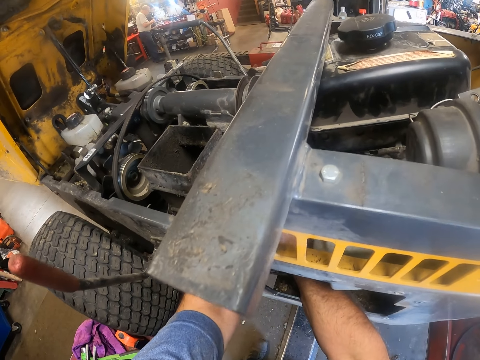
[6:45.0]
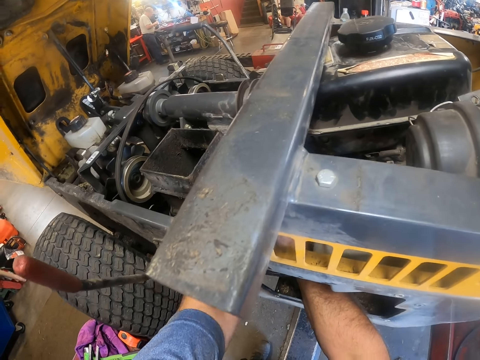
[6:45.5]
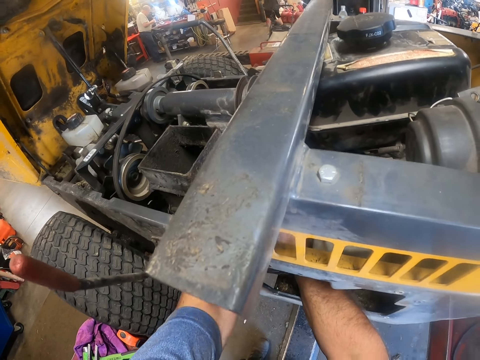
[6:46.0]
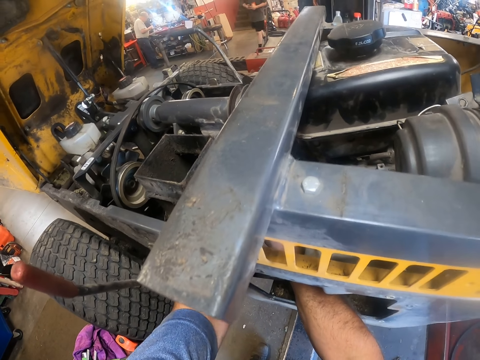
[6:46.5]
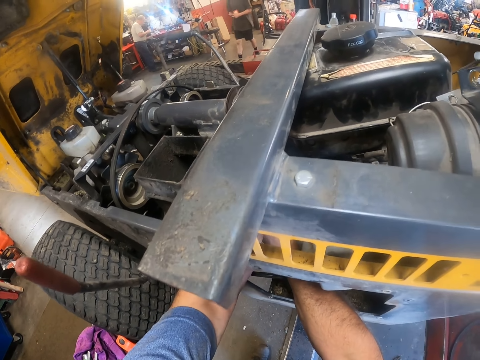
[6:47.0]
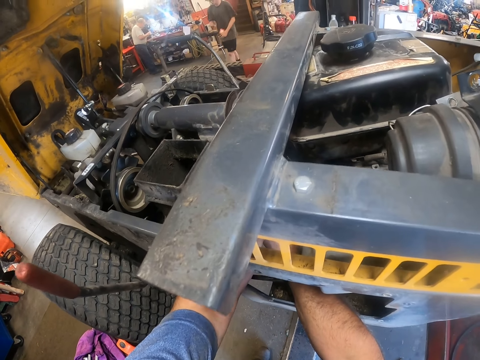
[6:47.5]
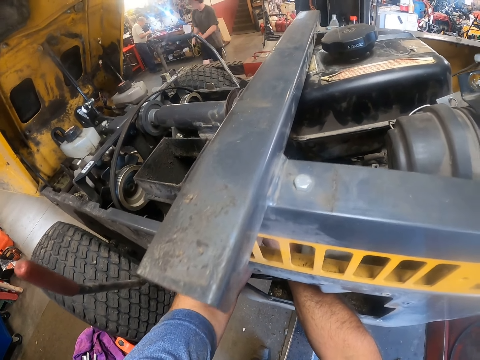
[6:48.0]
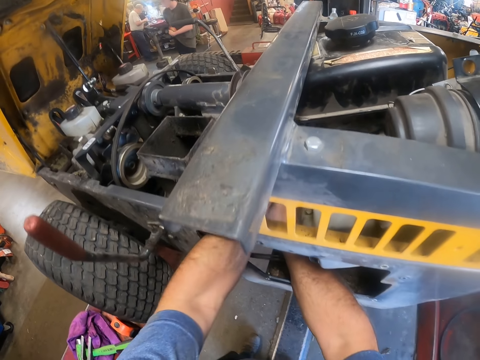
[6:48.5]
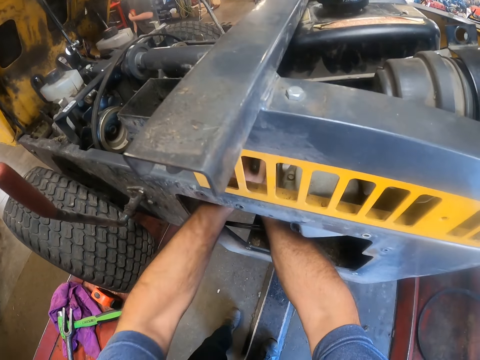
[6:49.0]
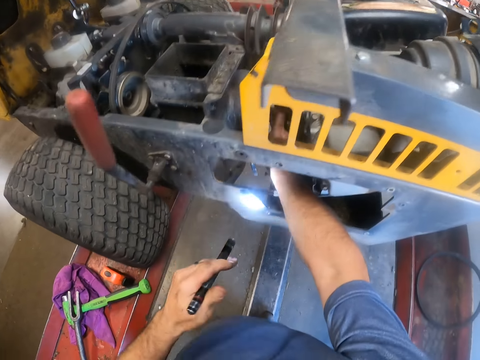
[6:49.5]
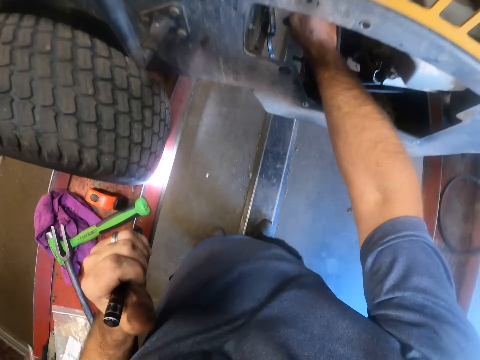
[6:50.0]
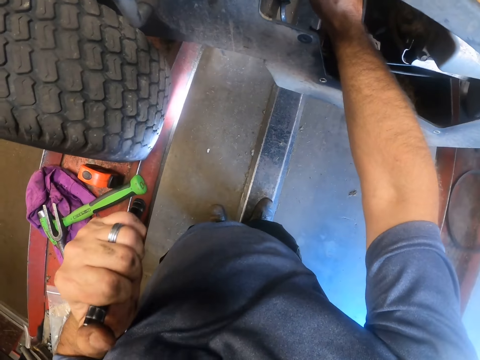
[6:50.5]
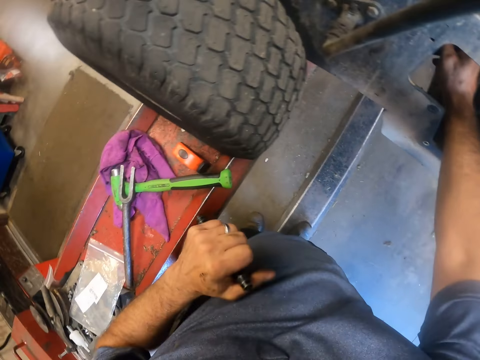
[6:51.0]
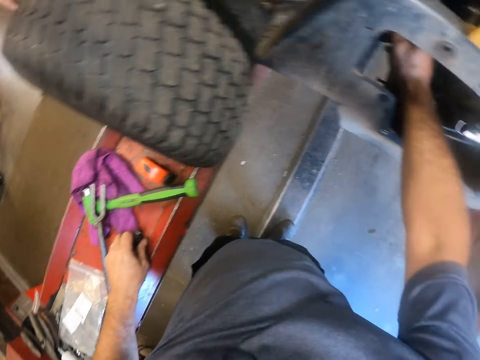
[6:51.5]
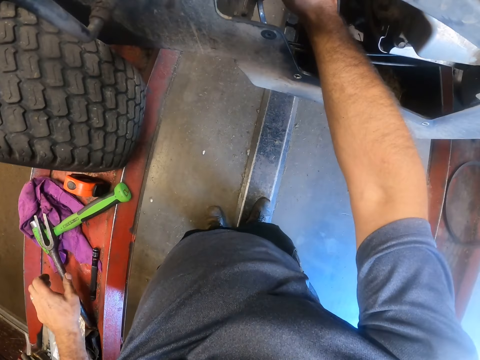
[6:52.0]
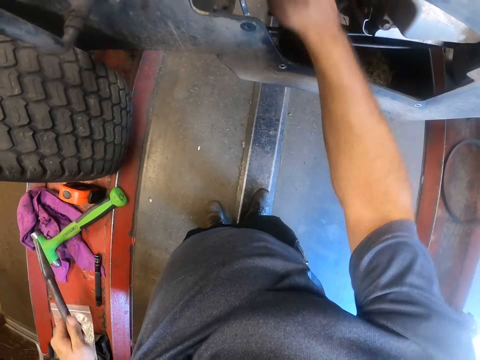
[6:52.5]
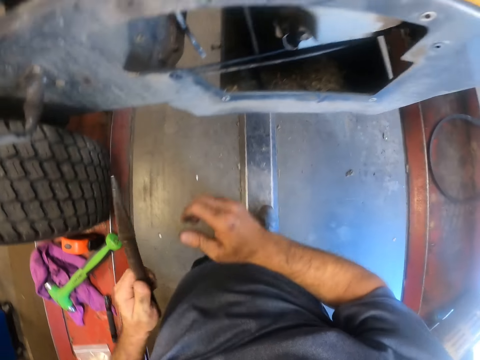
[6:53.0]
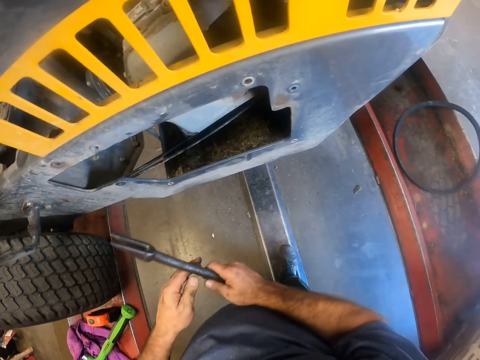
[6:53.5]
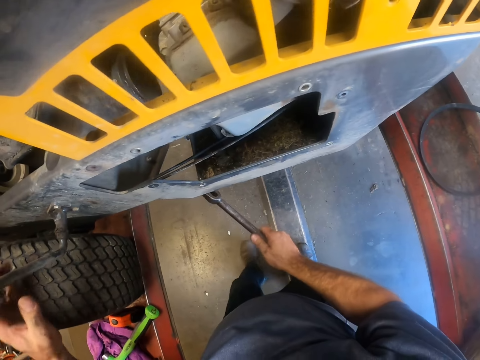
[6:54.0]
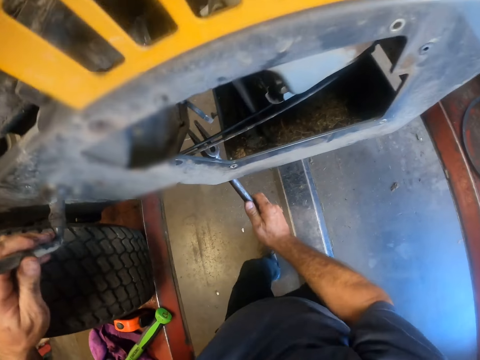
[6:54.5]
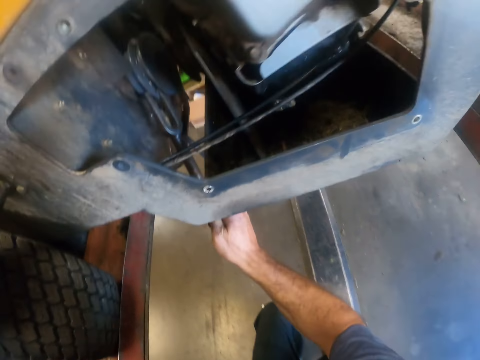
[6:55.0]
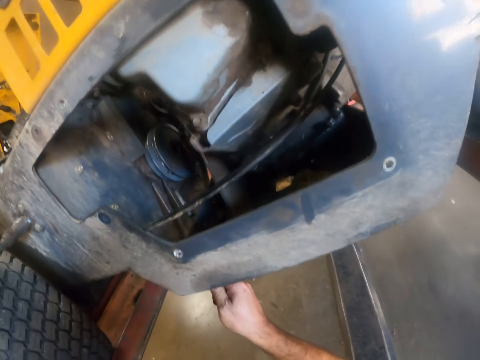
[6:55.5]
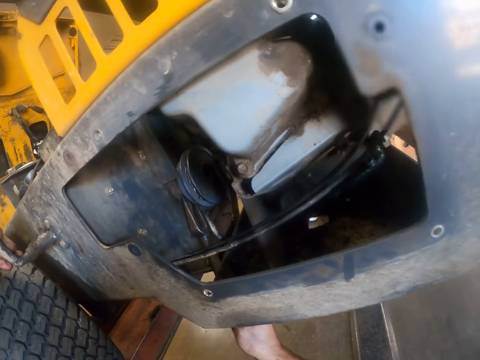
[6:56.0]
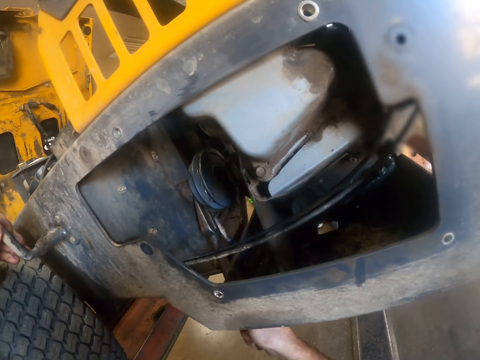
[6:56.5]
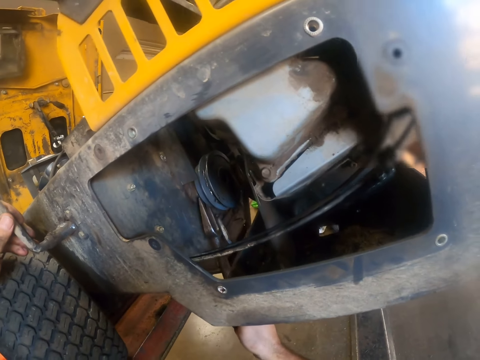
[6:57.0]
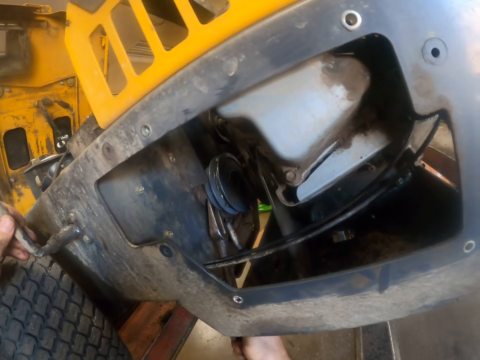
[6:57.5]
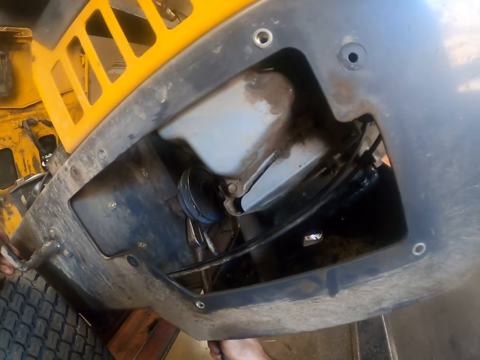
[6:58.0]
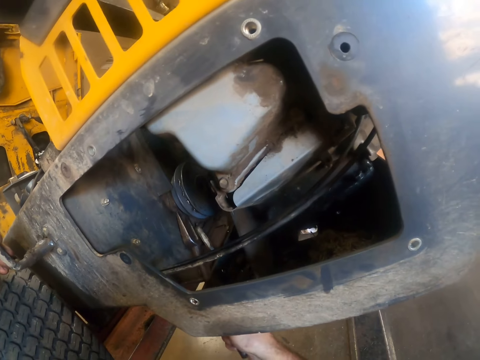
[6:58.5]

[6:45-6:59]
The camera wearer pulls at the part of the engine with both hands. A man looks at something. Another man walks around the room. The camera wearer fixes the lawn mower. He removes his left hand from the engine compartment of the lawn tractor. He turns off the flashlight. He places the flashlight on the lift. He picks up the ball joint separator from the lift with his left hand. He holds the ball joint separator with his right hand. He inserts the ball joint separator into the lawn tractor. He fixes the lawn mower. He uses the ball joint separator on the engine compartment.

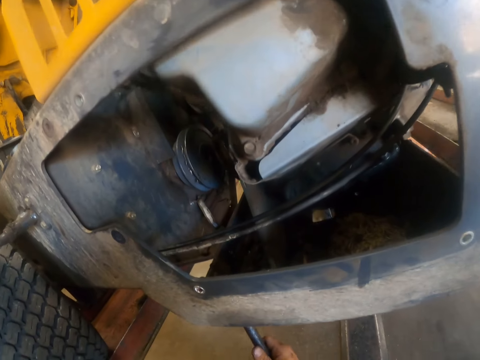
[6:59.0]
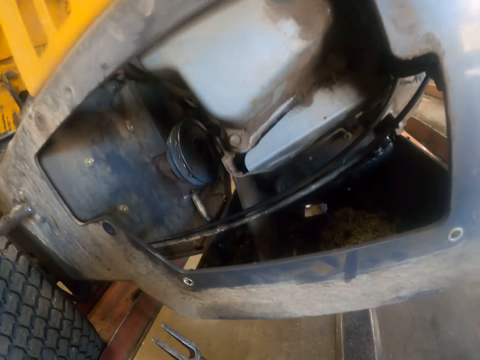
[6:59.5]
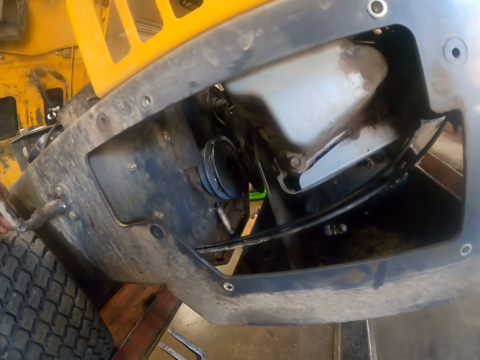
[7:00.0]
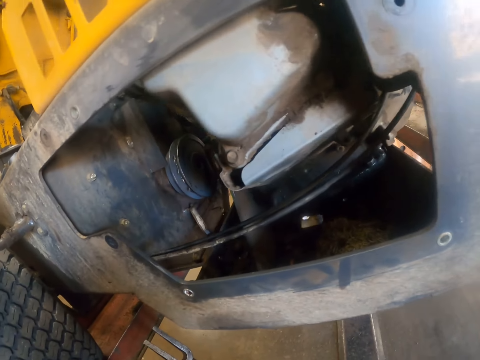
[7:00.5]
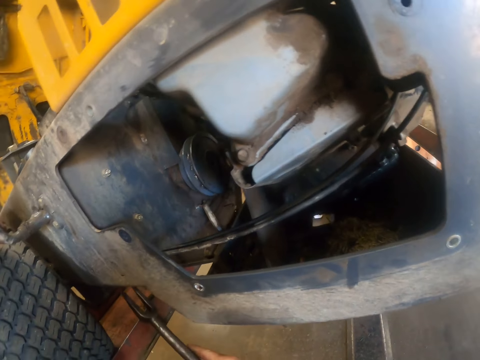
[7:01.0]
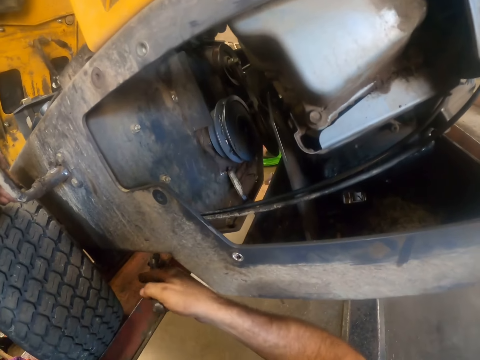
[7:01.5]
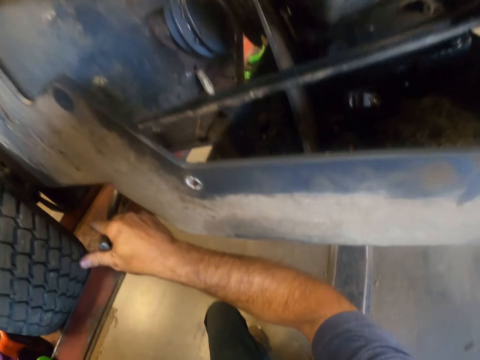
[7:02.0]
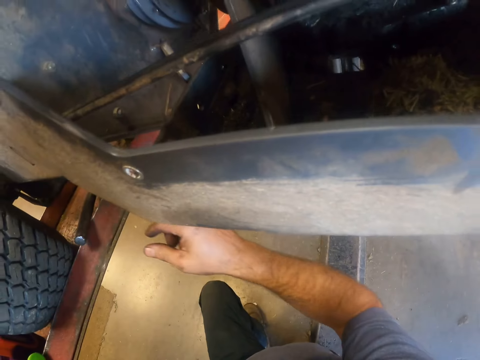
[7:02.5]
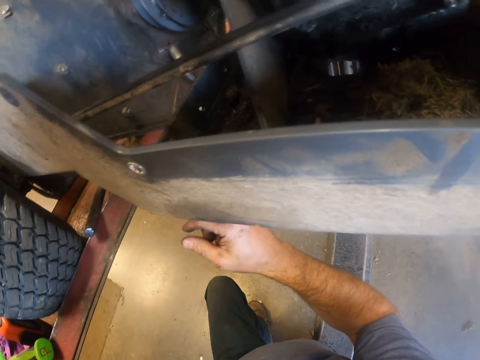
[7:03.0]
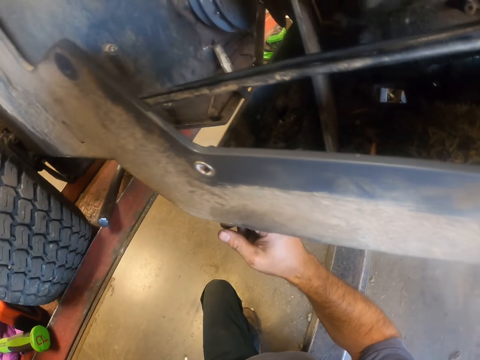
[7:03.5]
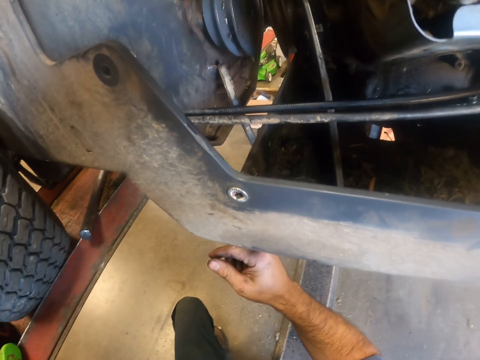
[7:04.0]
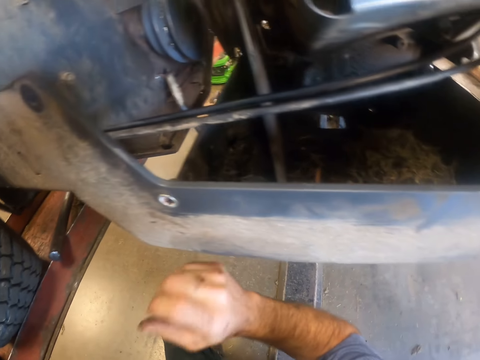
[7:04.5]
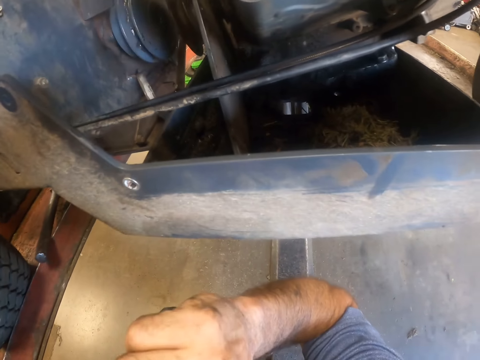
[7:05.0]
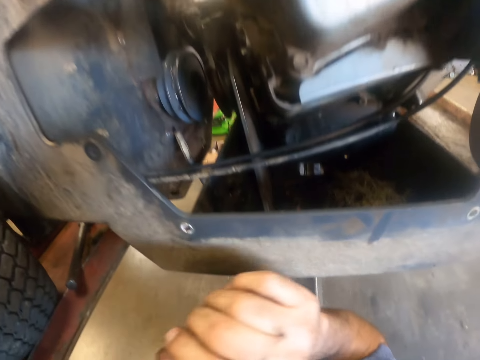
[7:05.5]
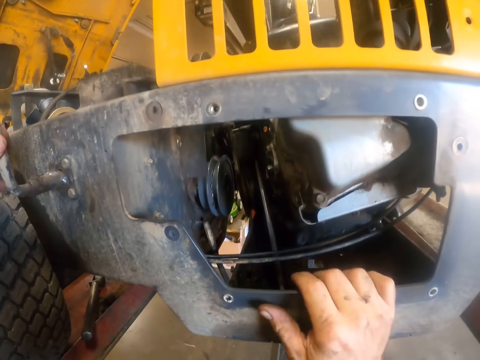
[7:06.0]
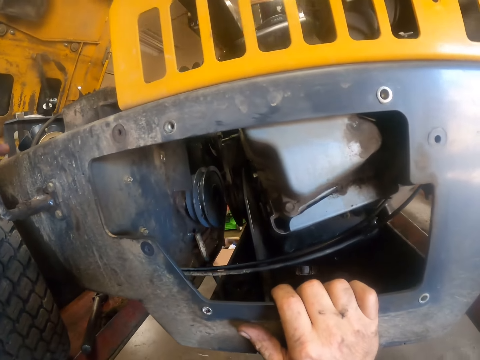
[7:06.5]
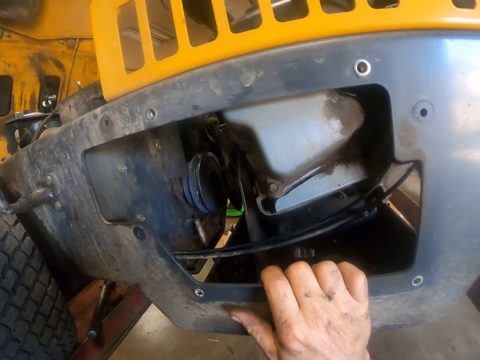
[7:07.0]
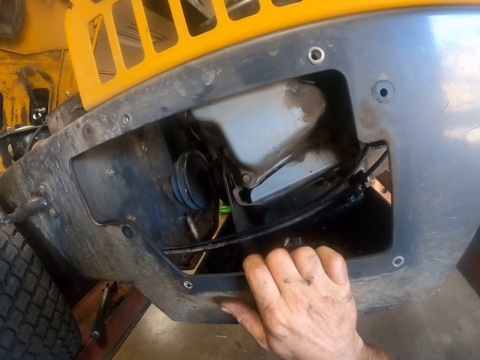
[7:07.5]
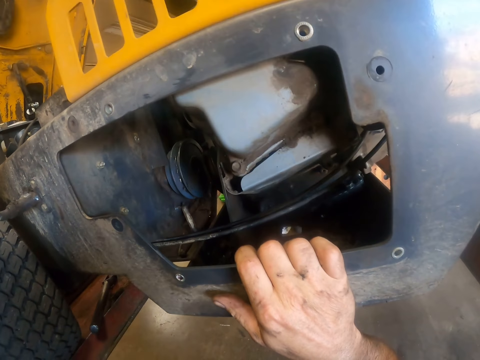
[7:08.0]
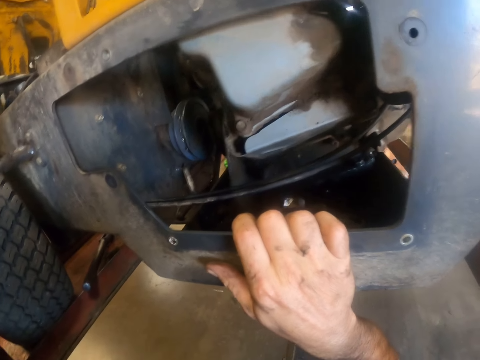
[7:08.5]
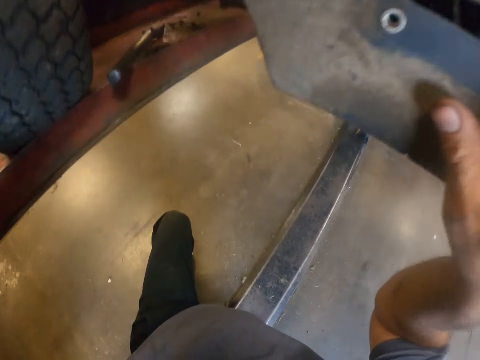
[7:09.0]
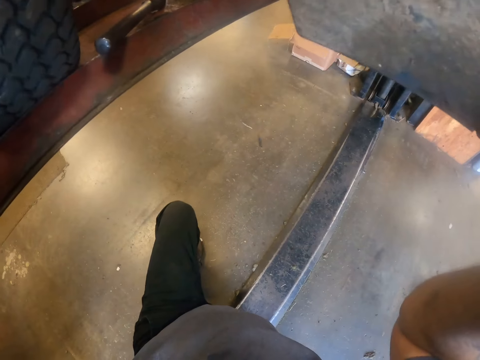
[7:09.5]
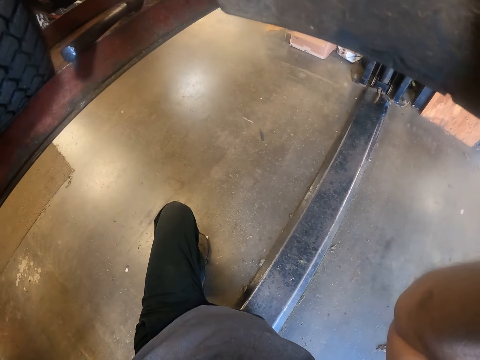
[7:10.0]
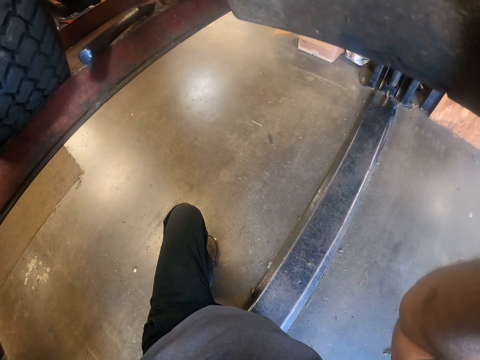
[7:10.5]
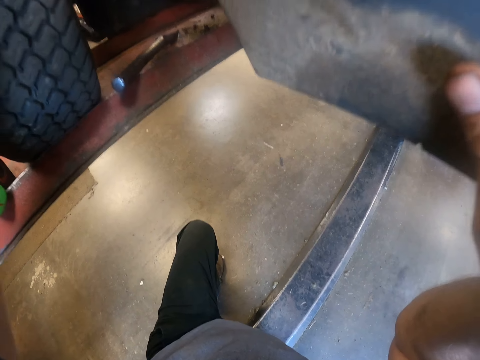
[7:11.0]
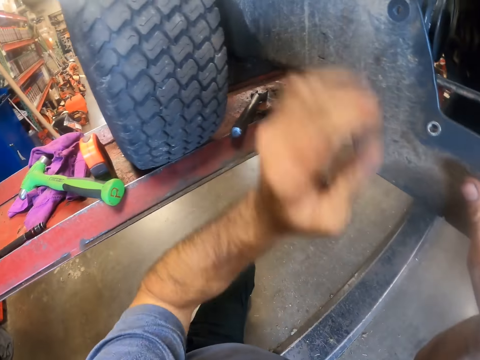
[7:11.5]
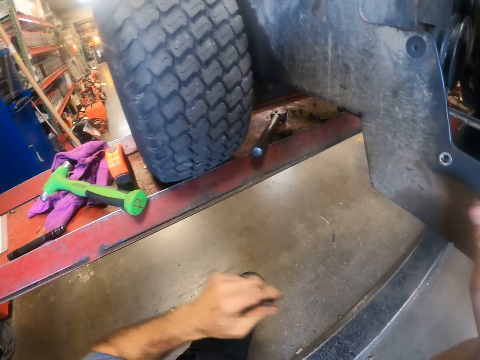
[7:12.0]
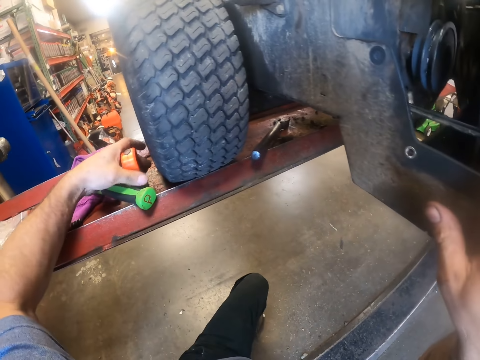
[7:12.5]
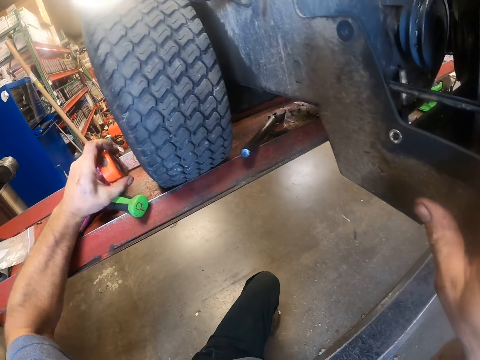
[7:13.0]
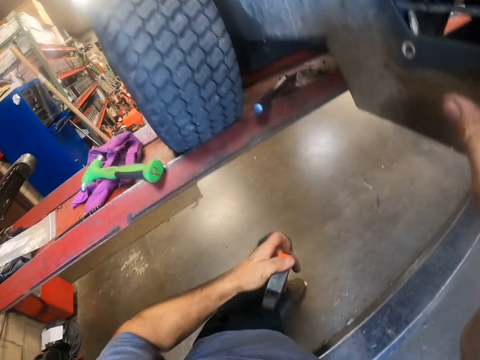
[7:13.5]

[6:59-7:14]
The camera wearer places the ball joint separator on the lift. They look at the lawn mower. They pick up the torchlight from the lift.
